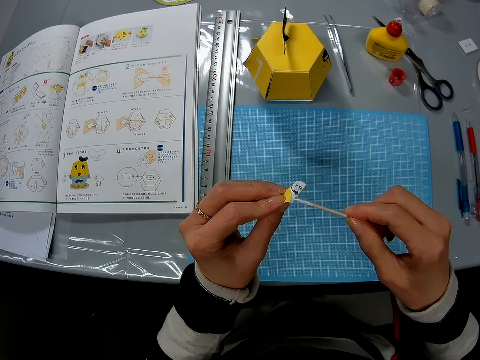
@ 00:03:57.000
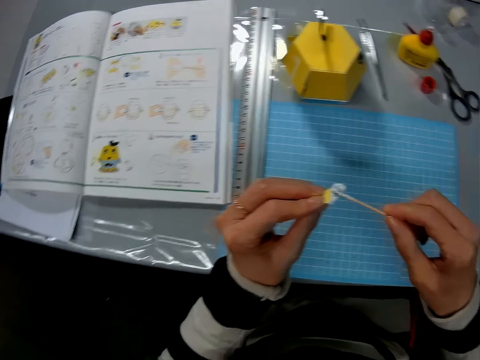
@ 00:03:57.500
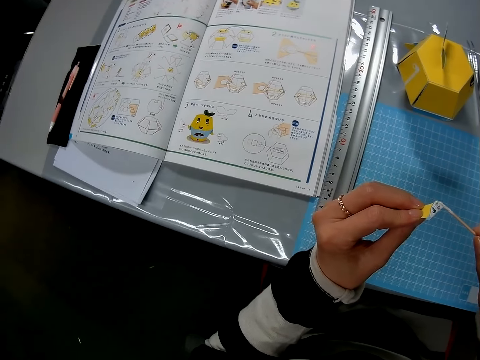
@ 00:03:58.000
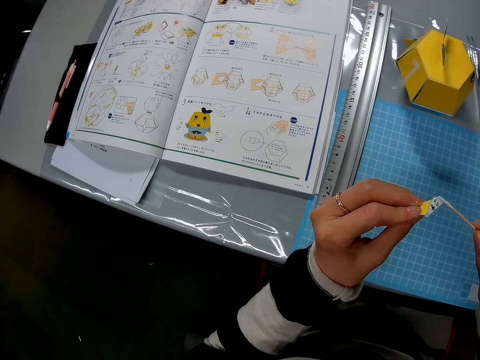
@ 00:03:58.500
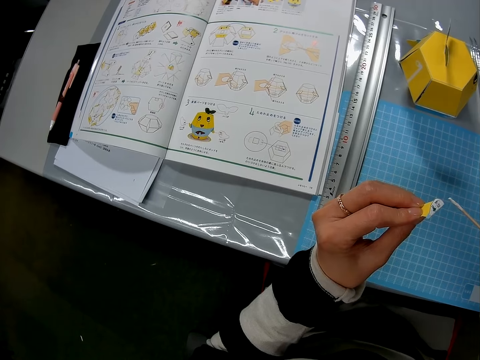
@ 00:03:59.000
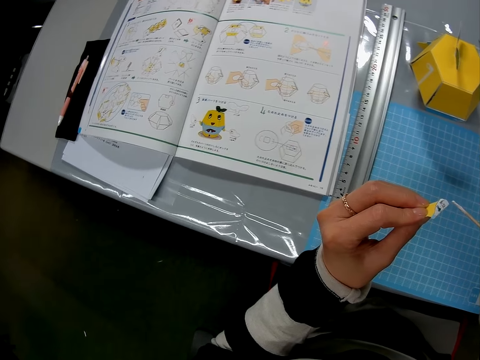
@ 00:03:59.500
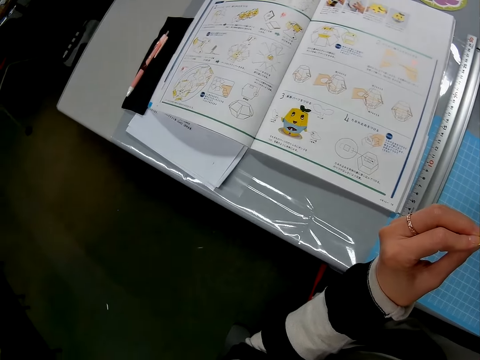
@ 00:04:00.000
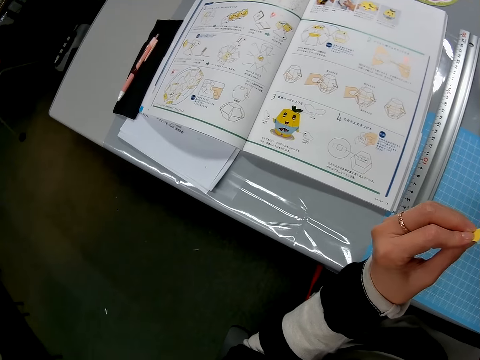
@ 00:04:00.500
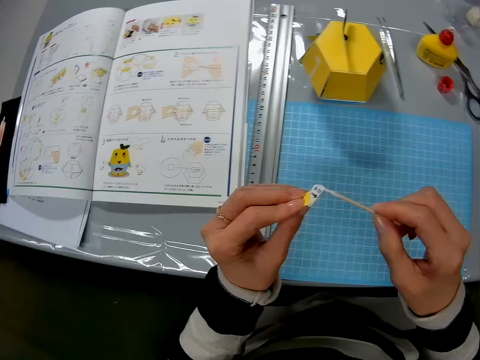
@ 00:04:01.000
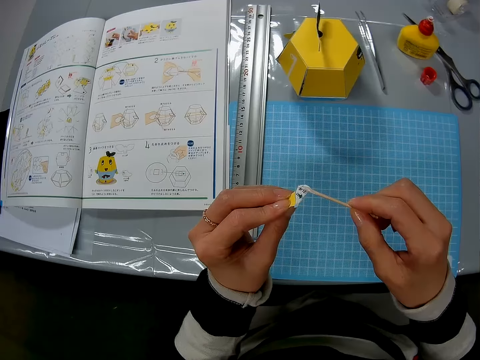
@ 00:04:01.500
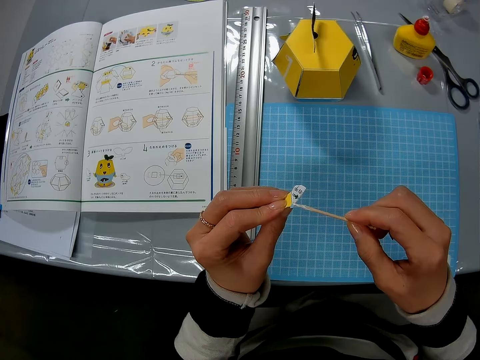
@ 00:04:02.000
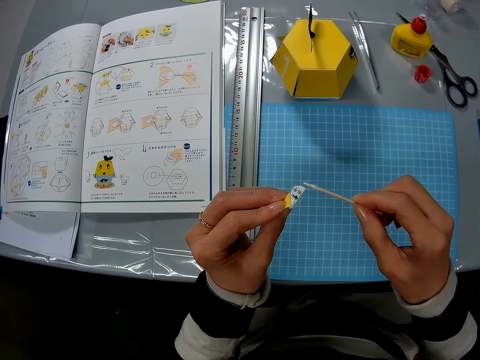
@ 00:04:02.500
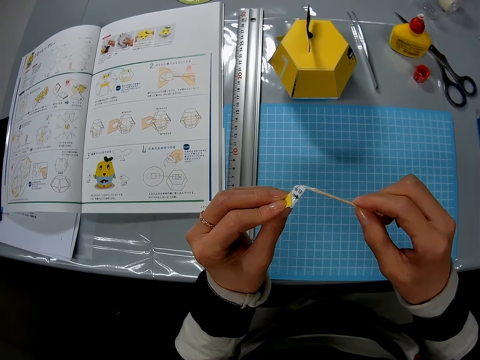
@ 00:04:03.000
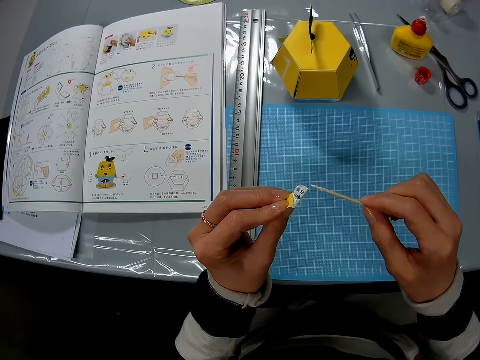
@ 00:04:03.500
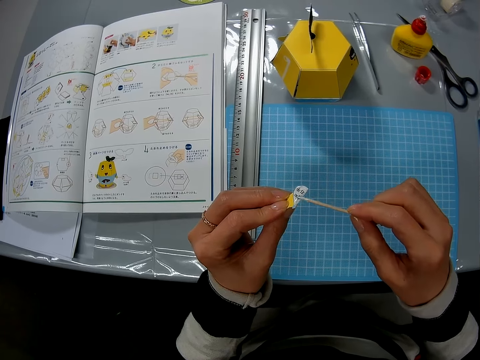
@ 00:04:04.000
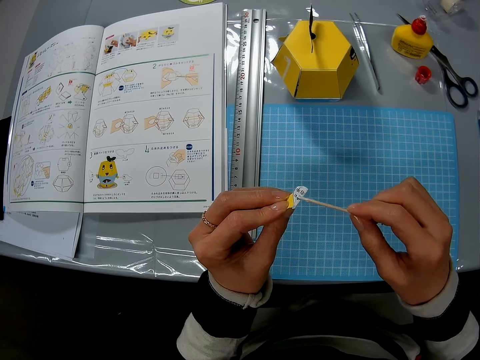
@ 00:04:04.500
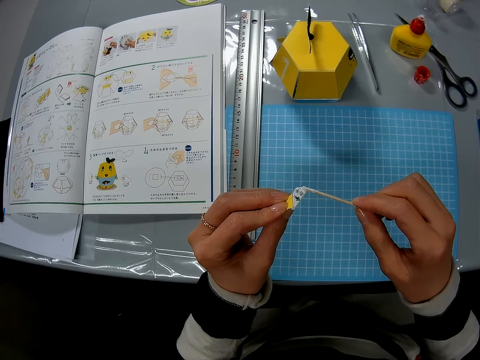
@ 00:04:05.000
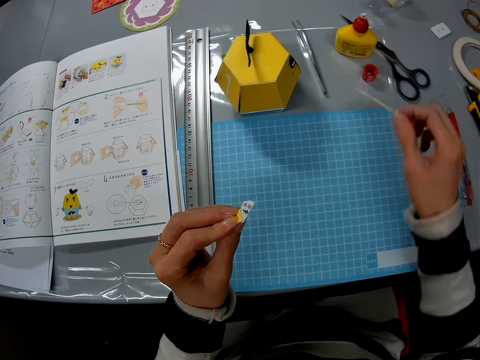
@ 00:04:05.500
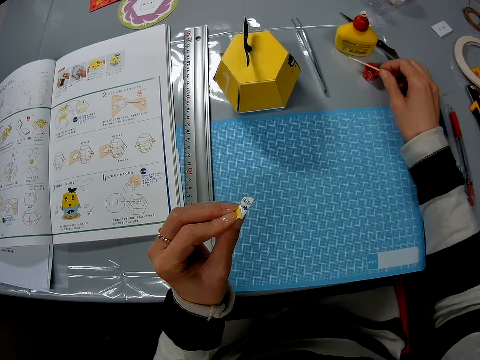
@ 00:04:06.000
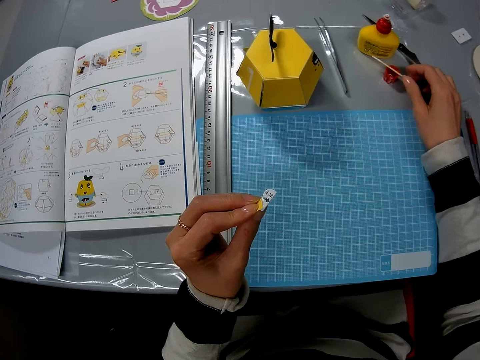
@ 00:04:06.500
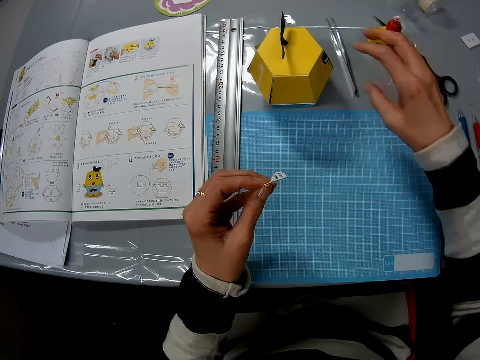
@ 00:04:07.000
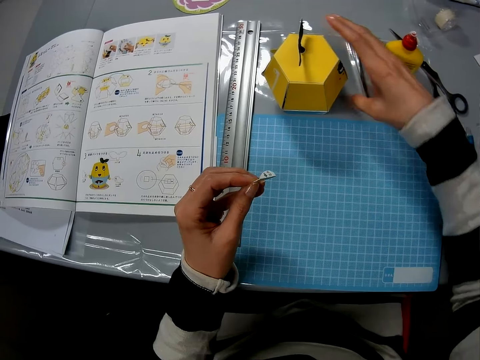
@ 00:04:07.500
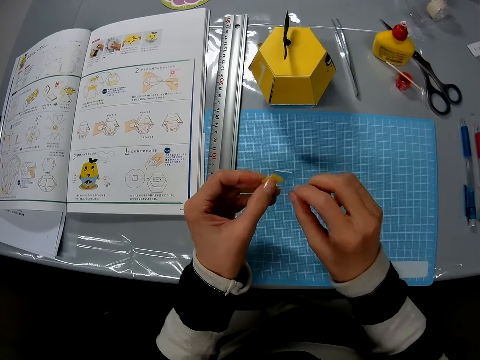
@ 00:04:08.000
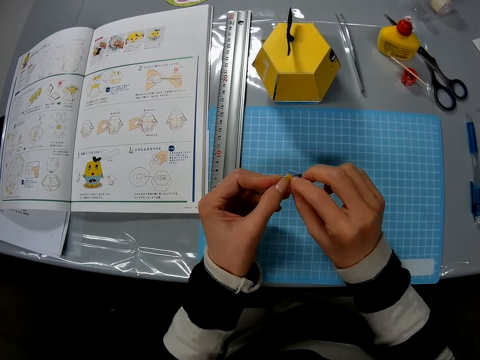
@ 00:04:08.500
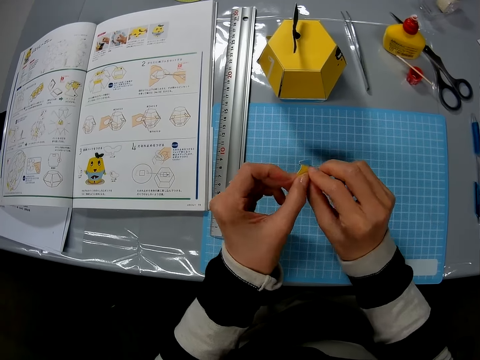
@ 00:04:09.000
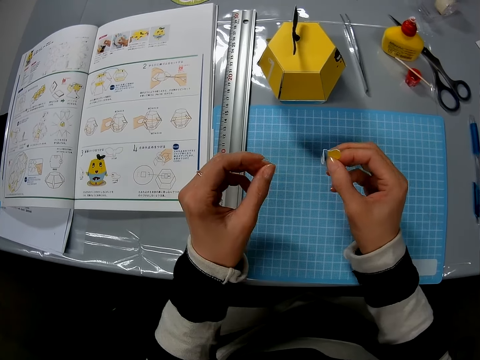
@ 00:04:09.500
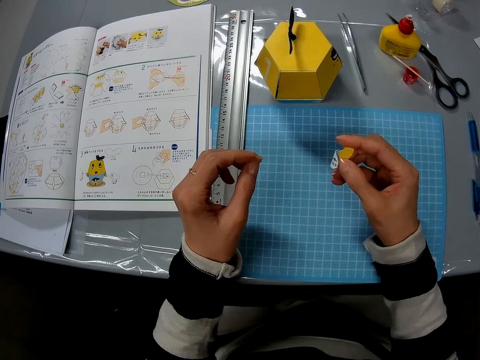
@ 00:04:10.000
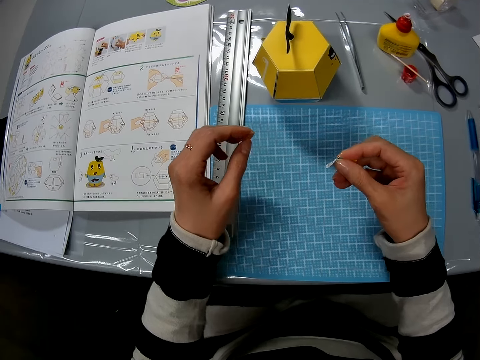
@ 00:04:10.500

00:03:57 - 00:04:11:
The camera wearer drops the wood on a cap. They hold the cut-out carton with both hands.

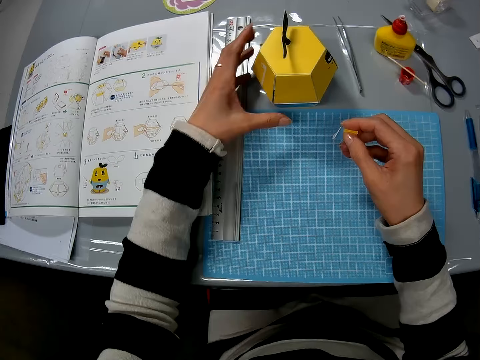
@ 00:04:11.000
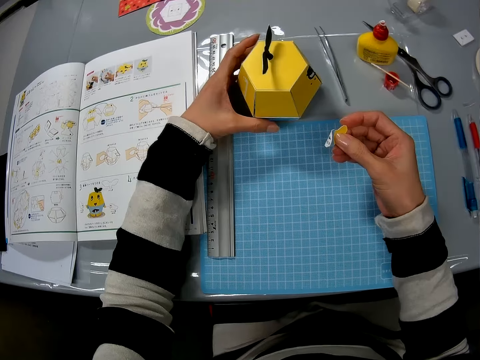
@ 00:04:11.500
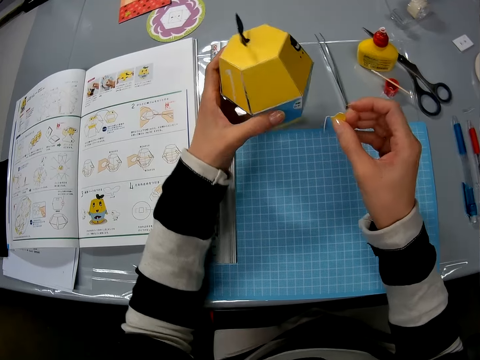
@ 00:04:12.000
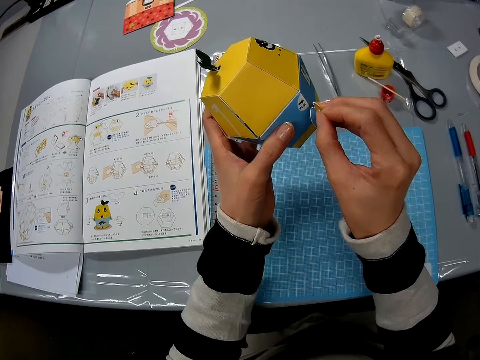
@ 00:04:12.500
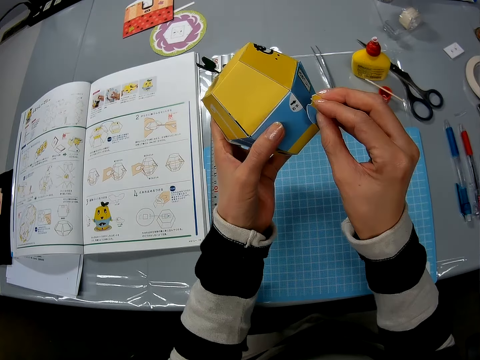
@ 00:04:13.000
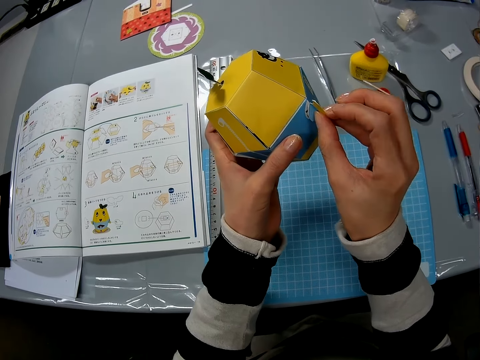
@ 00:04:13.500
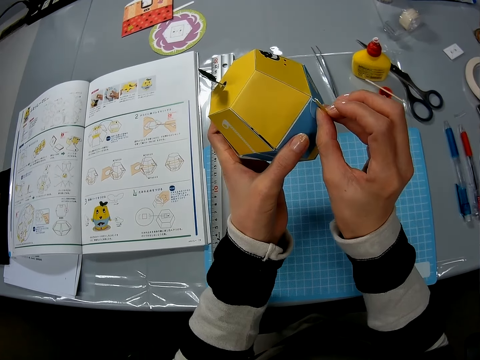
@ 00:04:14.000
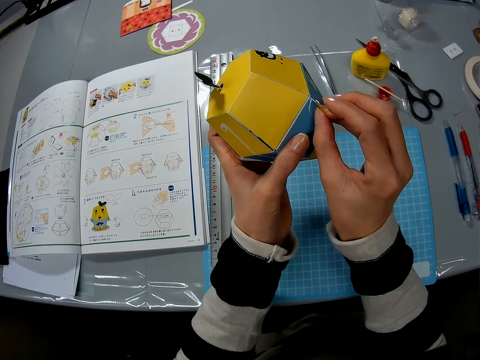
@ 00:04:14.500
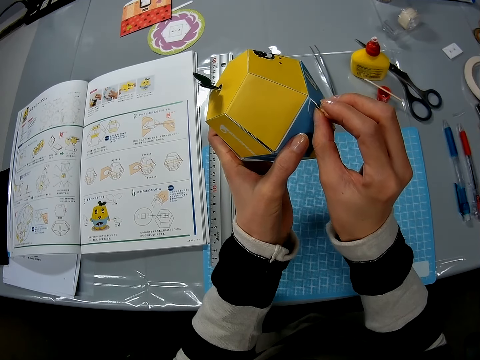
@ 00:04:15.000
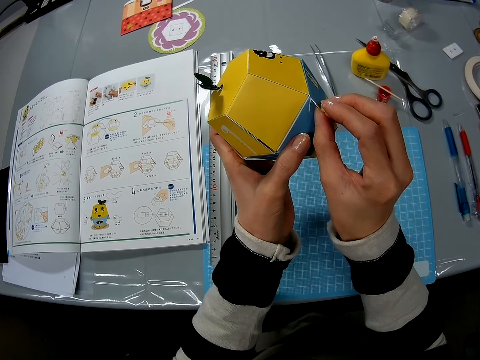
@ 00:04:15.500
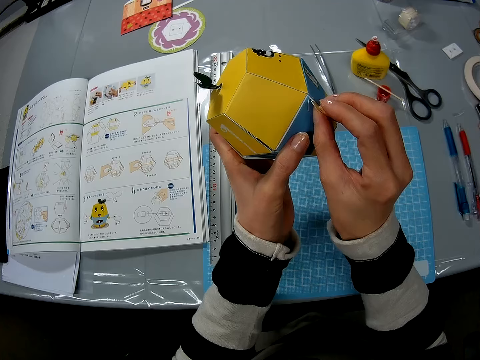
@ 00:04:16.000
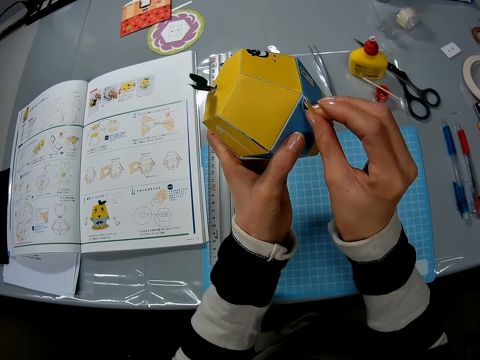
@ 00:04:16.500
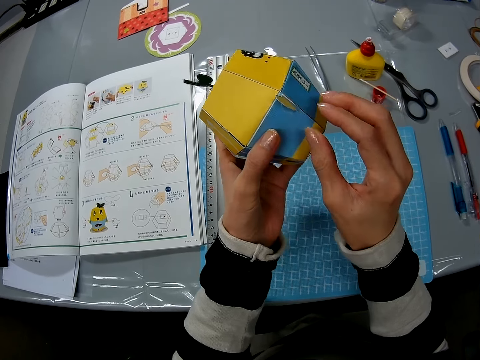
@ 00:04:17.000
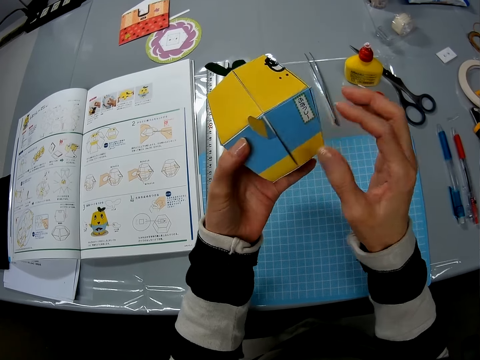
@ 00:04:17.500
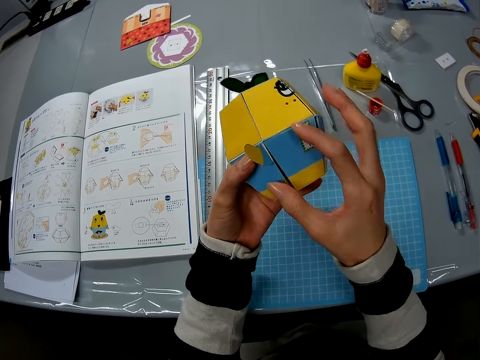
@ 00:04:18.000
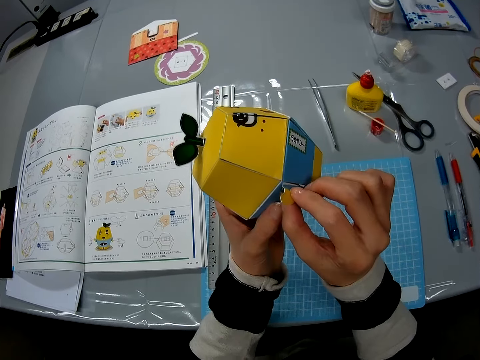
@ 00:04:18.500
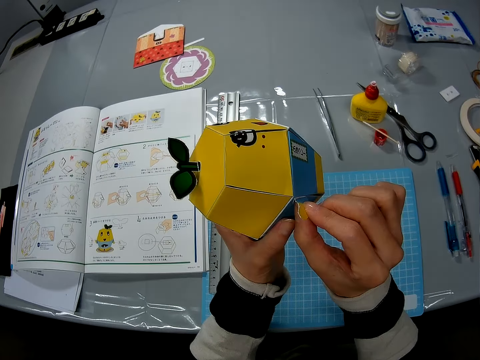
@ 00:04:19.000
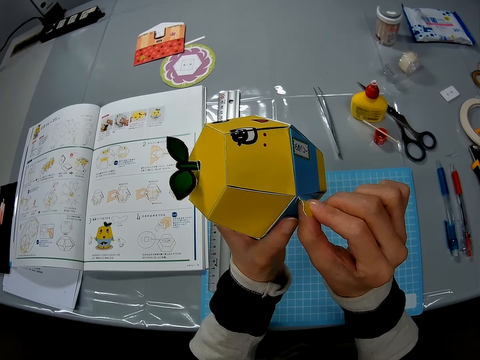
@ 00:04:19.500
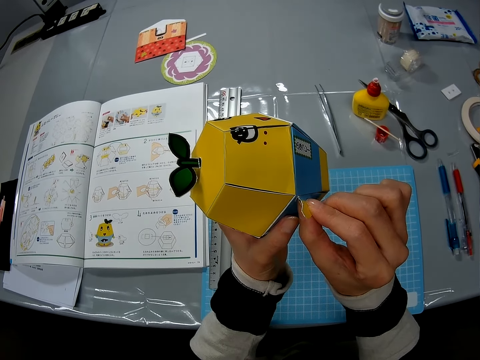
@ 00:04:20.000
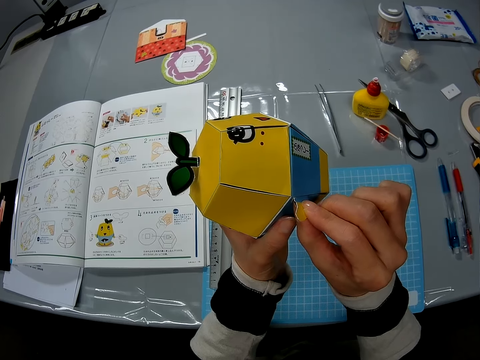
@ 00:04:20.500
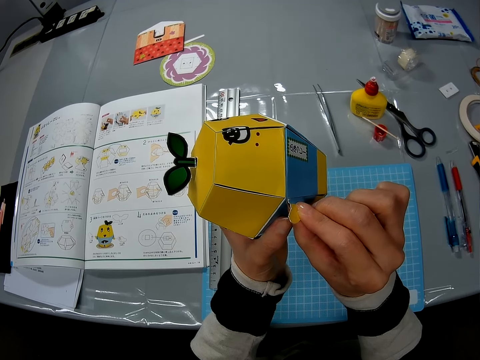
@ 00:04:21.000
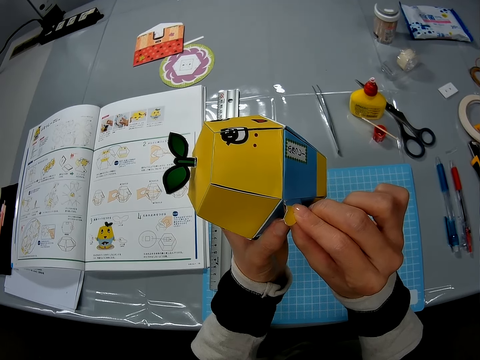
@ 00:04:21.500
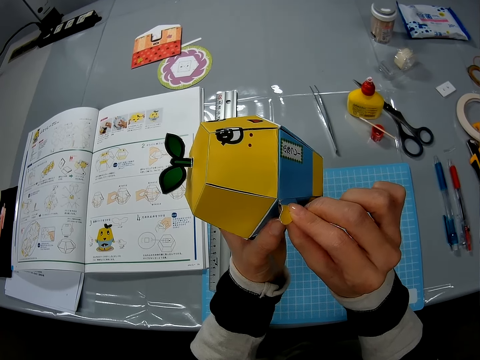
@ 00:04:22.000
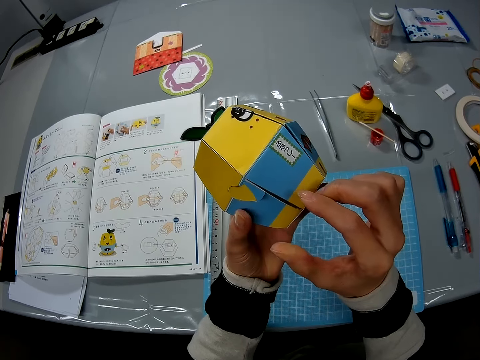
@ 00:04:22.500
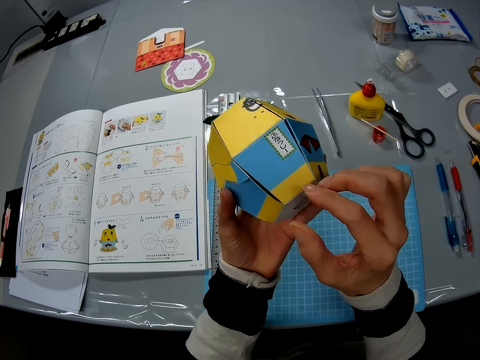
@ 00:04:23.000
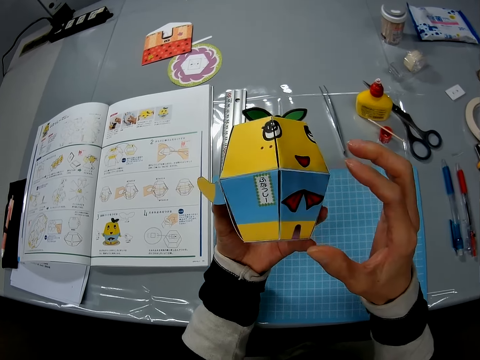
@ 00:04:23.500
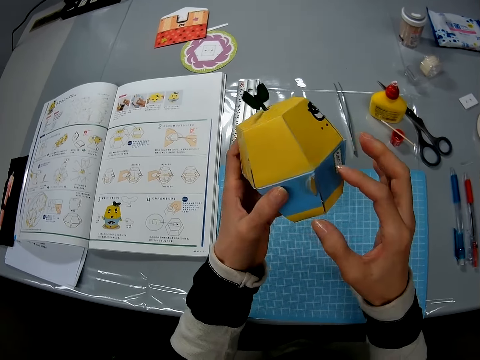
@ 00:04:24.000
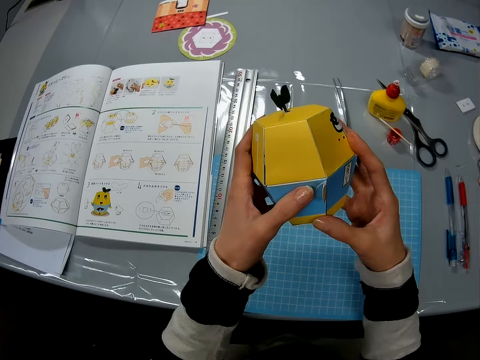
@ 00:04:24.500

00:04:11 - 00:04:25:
The camera wearer picks up the yellow art carton or paper craft. They attach the cut-out carton to the yellow art carton. They press the paper craft.
